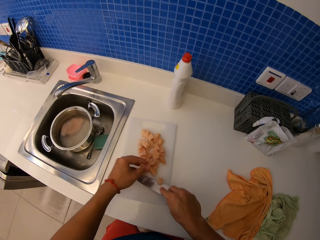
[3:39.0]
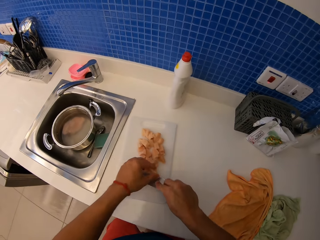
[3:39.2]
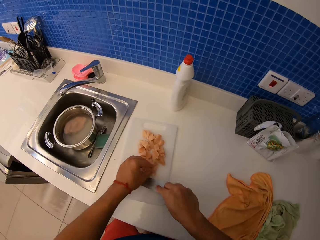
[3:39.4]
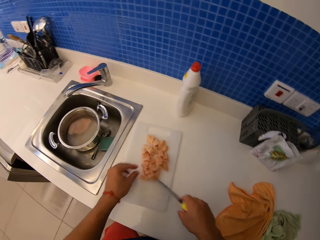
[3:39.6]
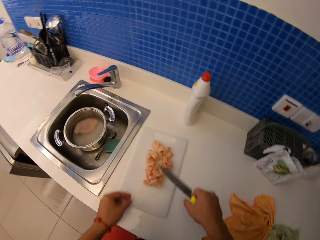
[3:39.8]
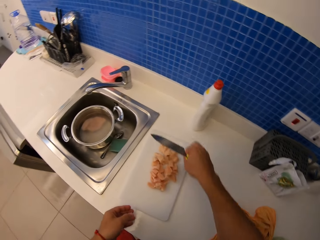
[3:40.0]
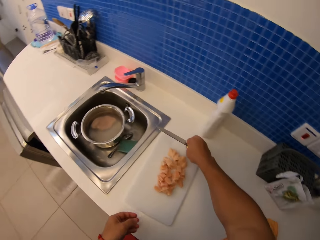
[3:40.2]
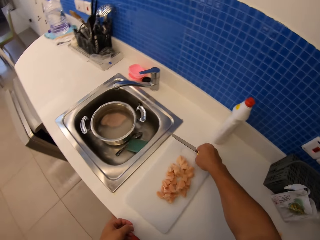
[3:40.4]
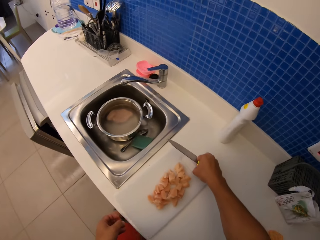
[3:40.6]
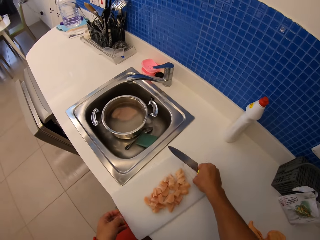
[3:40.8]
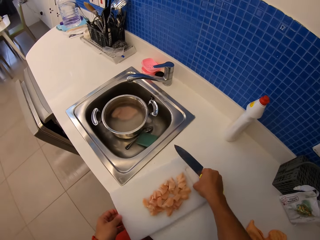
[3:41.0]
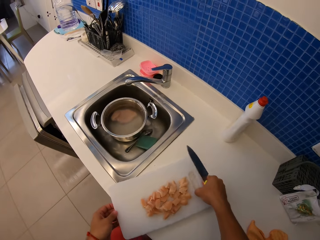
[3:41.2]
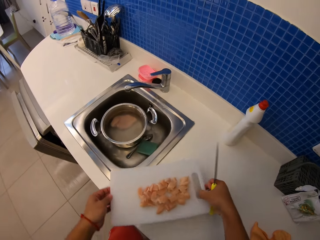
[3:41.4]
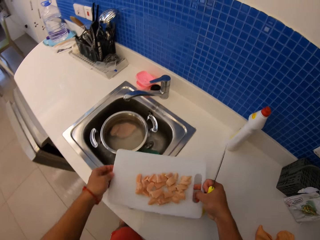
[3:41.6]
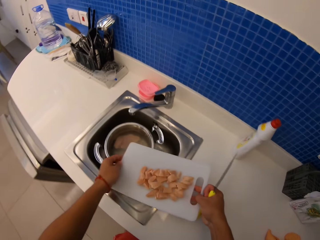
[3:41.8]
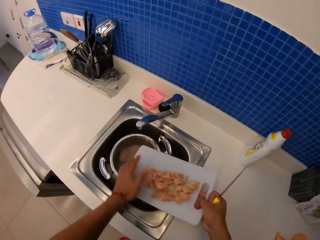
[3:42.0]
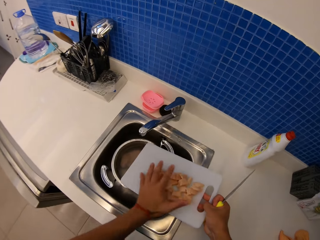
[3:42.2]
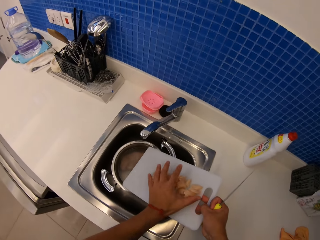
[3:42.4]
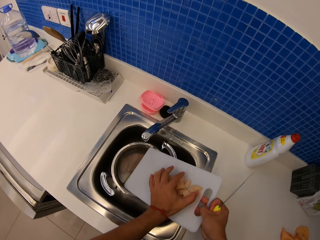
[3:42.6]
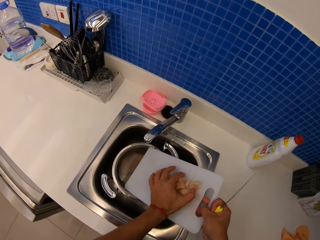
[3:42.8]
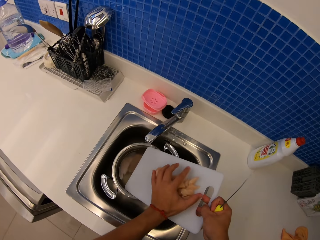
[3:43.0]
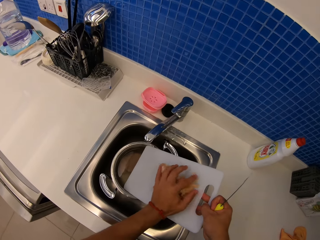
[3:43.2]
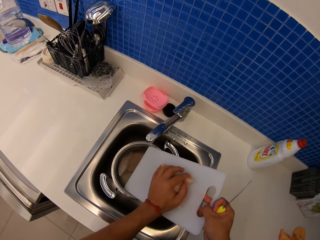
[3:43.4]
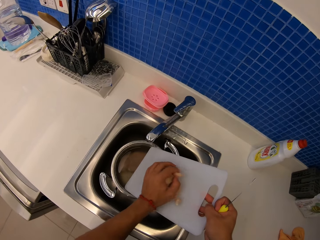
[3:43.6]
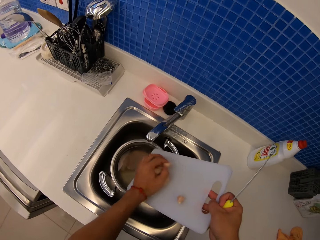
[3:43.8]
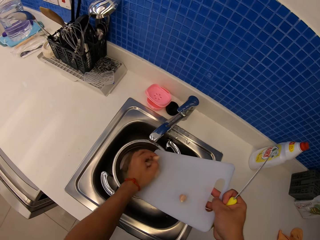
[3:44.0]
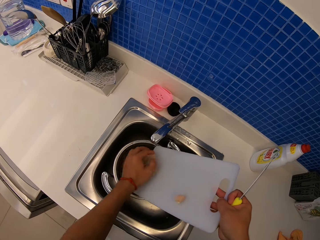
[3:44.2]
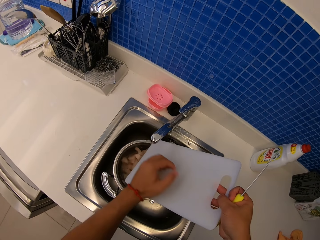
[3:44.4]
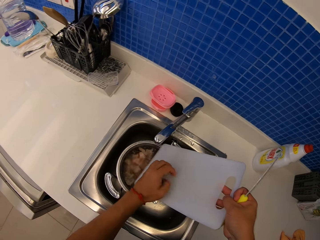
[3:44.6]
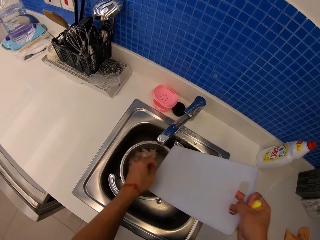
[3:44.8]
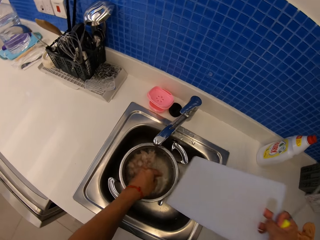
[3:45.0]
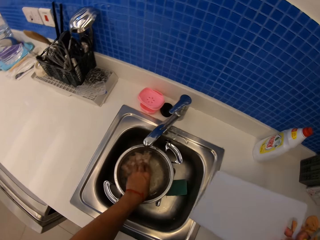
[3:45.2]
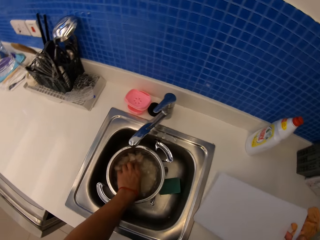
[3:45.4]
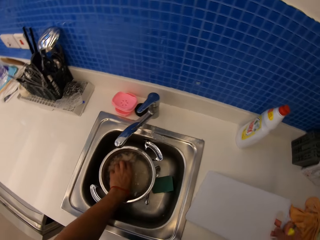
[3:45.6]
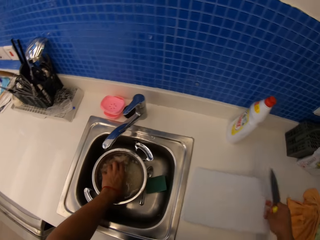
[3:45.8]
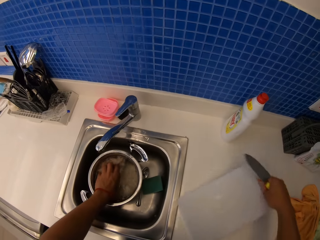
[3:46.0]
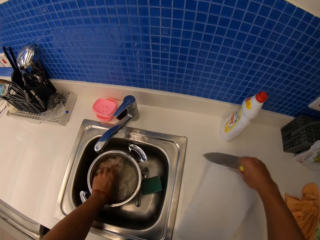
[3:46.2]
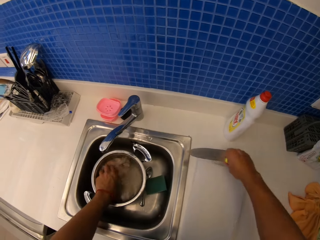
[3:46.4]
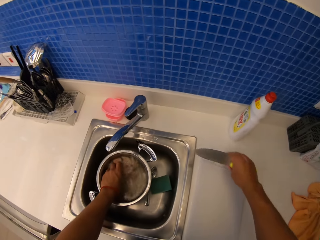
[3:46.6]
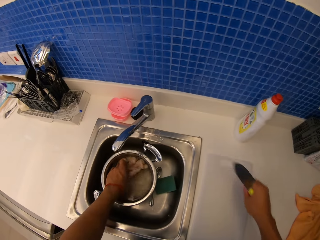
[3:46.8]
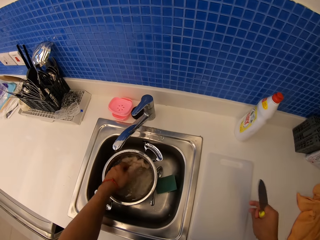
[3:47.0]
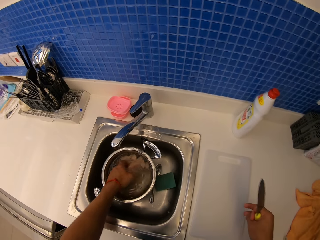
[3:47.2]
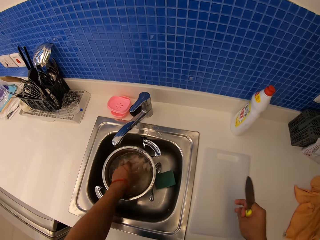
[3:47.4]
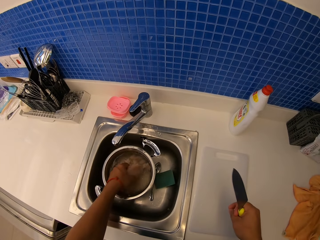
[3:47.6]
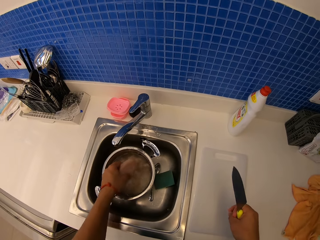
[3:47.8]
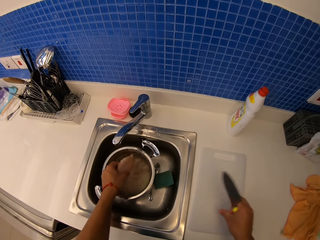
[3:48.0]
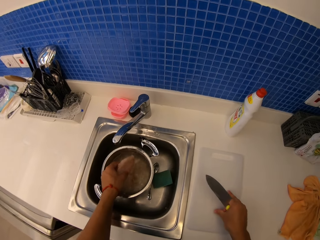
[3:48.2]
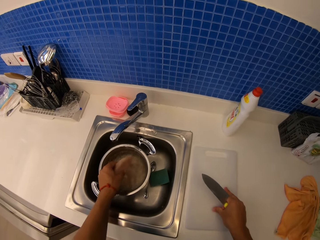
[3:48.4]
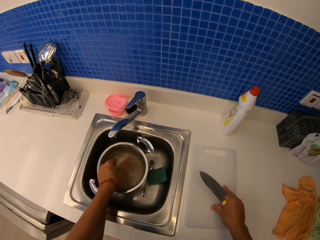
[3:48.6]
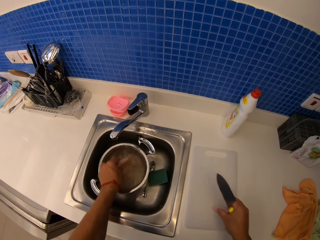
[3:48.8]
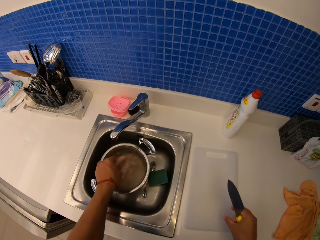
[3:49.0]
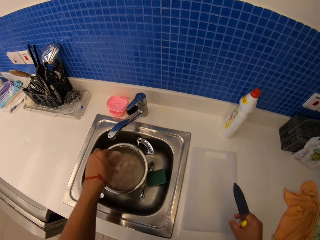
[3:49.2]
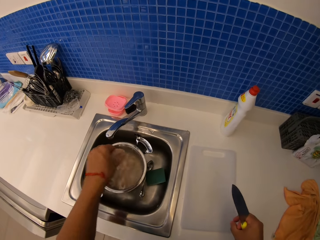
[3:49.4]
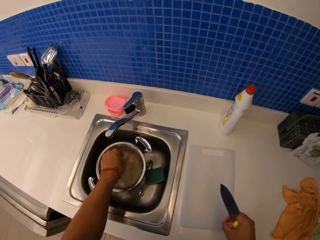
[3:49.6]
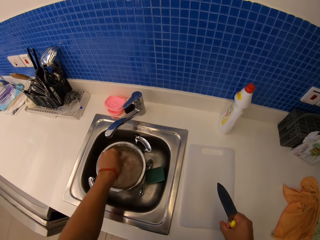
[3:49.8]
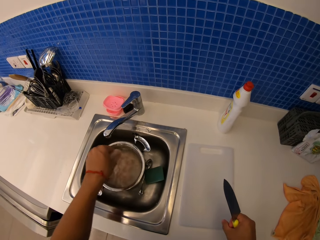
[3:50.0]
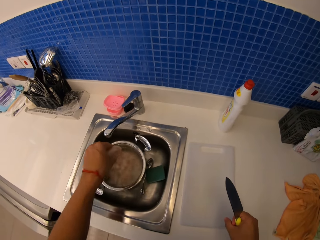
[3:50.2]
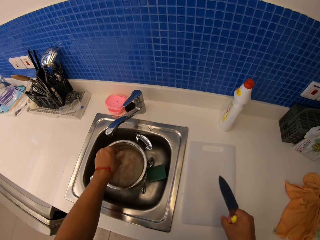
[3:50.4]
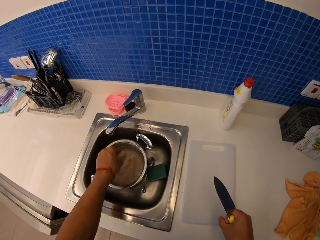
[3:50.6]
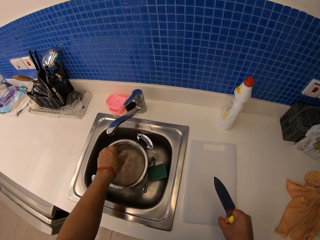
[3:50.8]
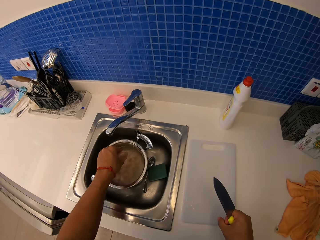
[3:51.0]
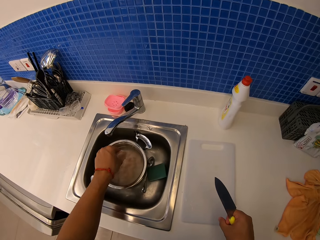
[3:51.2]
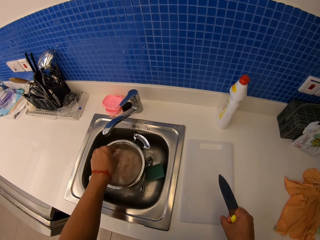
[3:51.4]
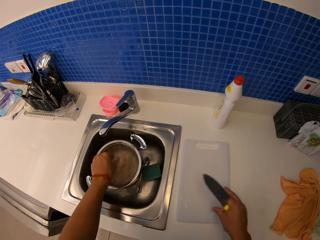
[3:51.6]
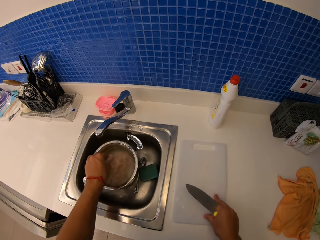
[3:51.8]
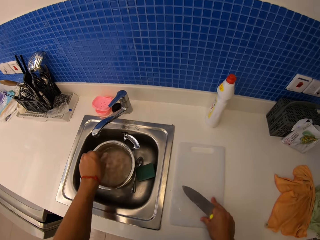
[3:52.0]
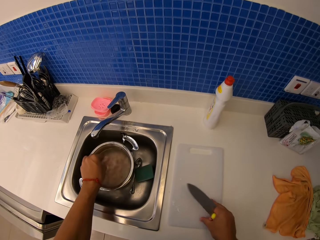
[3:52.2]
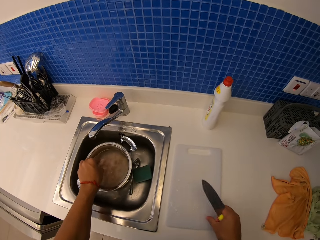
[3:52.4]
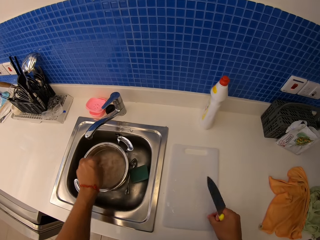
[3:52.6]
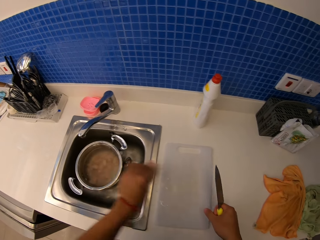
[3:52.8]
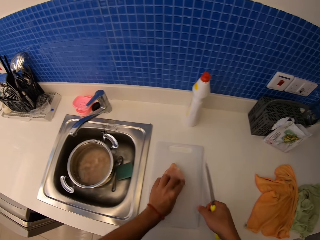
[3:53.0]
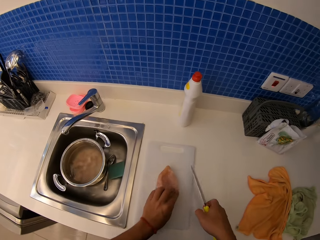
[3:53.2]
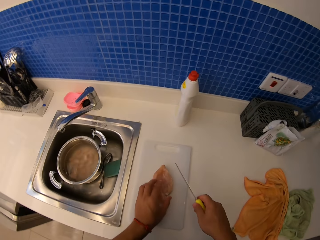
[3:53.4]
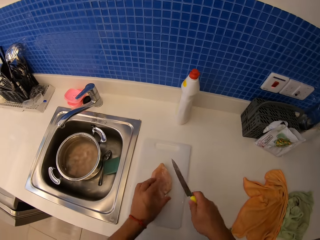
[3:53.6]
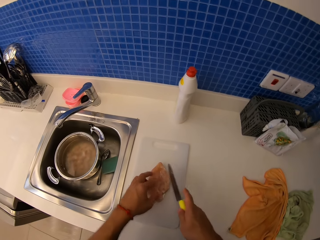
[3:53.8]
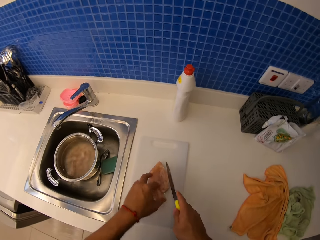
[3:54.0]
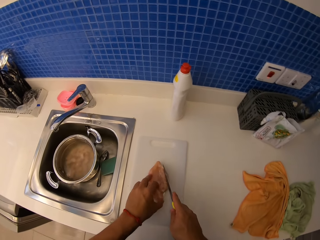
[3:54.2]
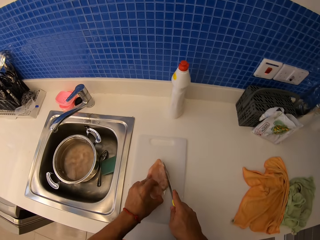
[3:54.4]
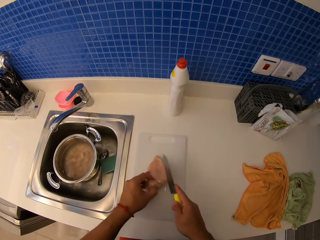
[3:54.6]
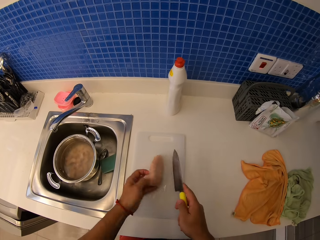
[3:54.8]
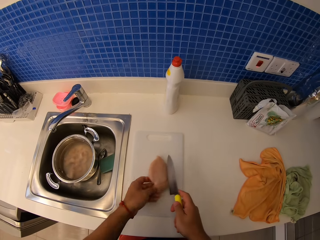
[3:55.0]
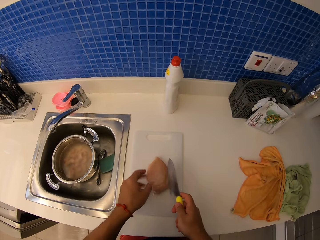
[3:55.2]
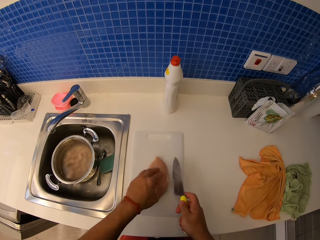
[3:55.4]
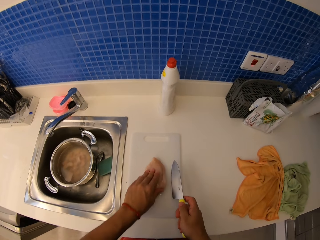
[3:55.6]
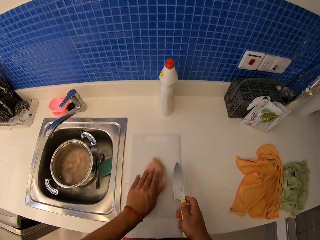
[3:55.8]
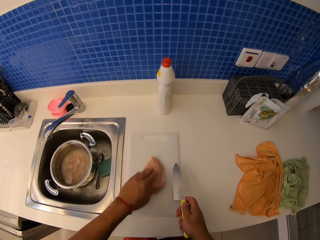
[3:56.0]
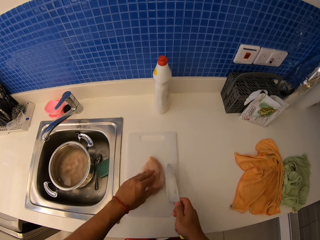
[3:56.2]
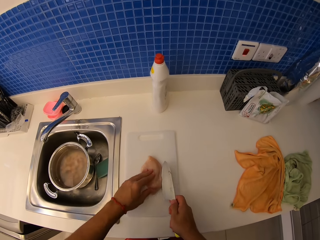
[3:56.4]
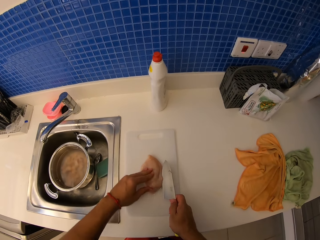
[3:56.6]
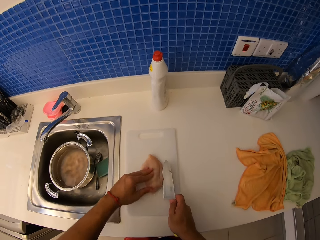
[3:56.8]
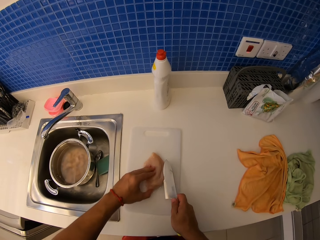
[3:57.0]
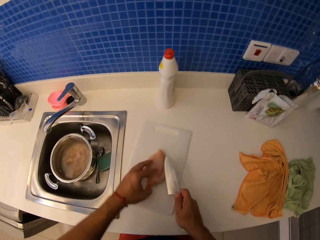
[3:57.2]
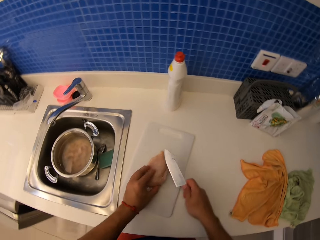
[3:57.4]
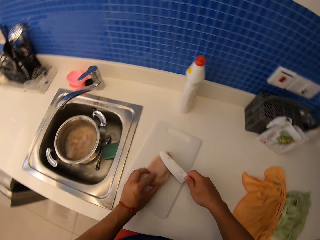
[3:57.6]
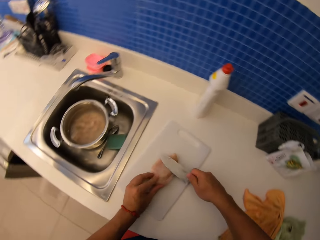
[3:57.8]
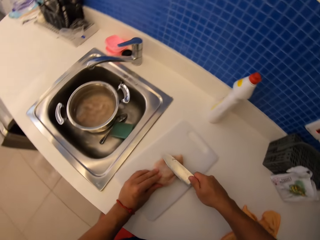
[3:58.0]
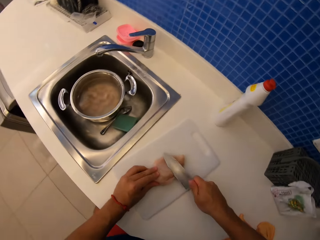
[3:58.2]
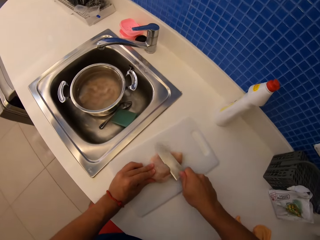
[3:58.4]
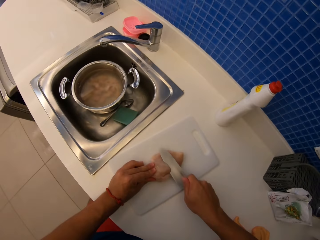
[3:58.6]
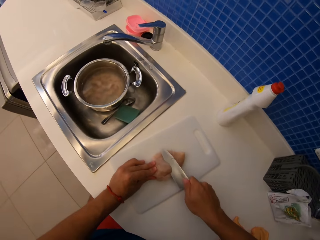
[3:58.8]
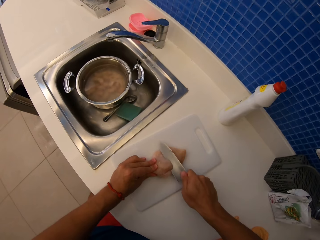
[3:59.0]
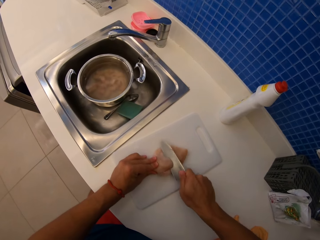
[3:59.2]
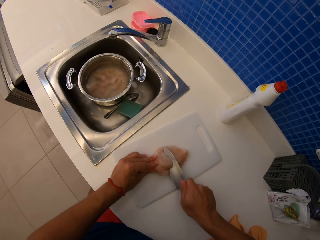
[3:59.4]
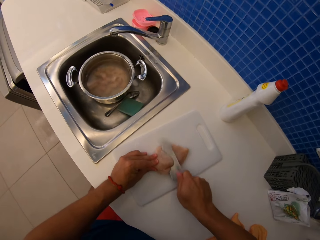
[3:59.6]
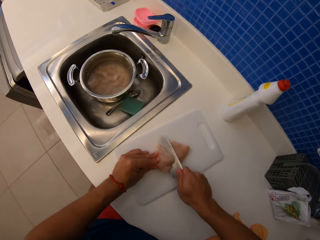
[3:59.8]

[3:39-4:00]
The camera wearer picks up a chopping board. They put meat in the cooking pan. They pick up meat. They put a piece of meat on the countertop. They cut the meat with a knife.
